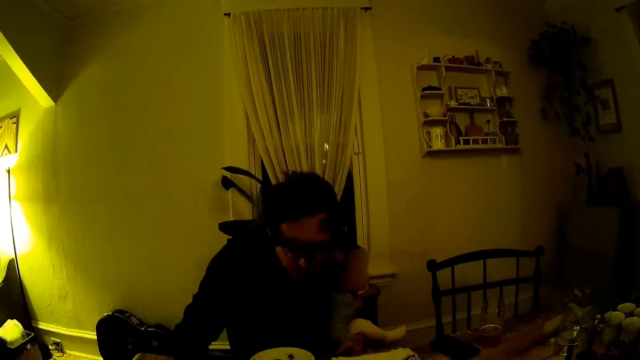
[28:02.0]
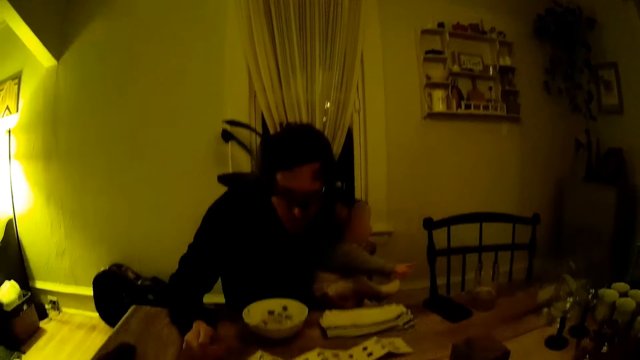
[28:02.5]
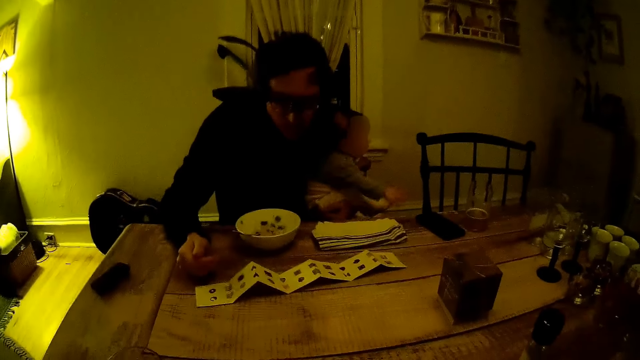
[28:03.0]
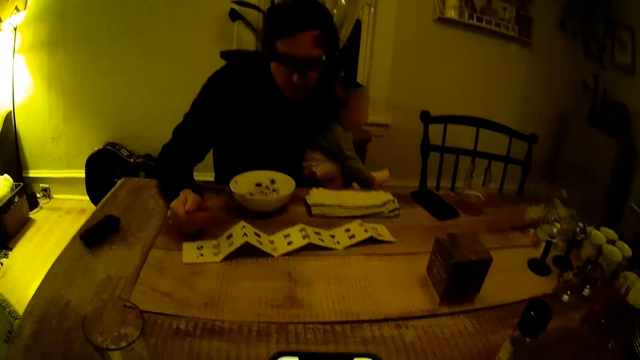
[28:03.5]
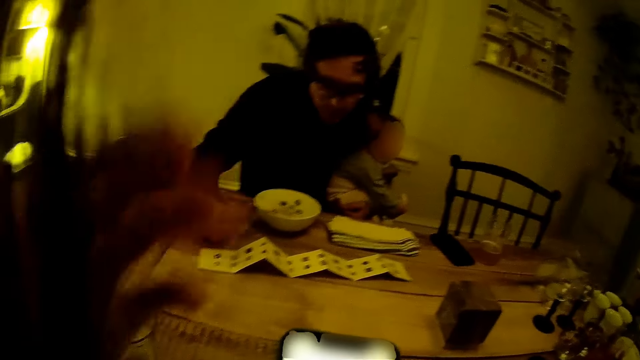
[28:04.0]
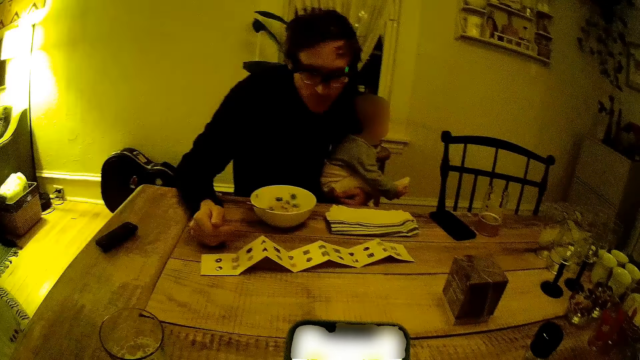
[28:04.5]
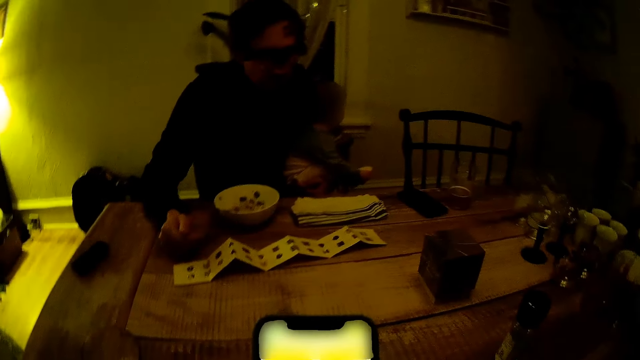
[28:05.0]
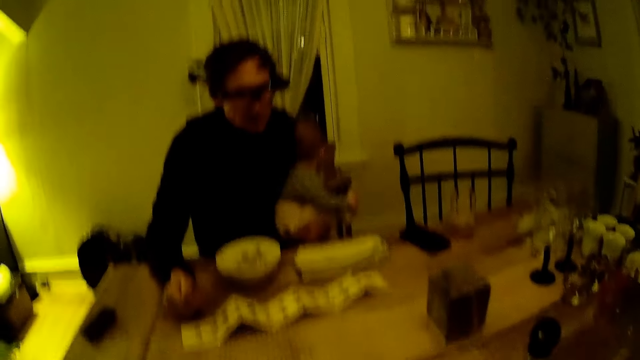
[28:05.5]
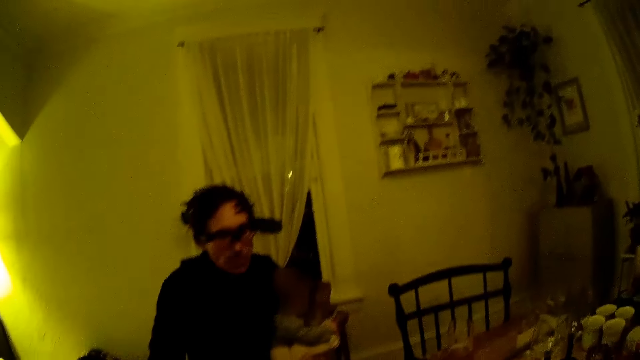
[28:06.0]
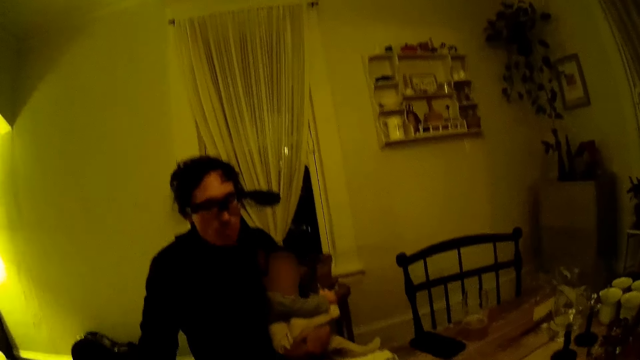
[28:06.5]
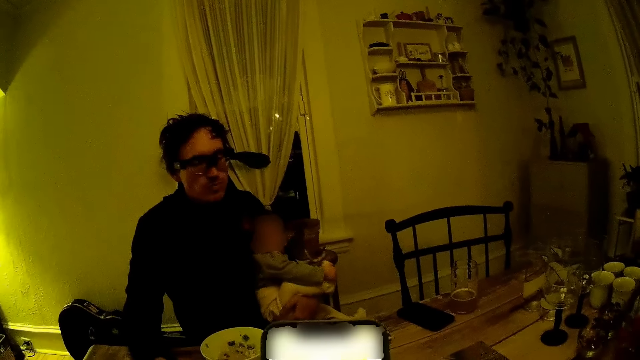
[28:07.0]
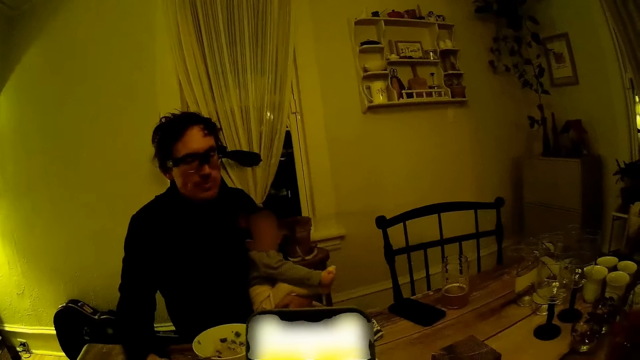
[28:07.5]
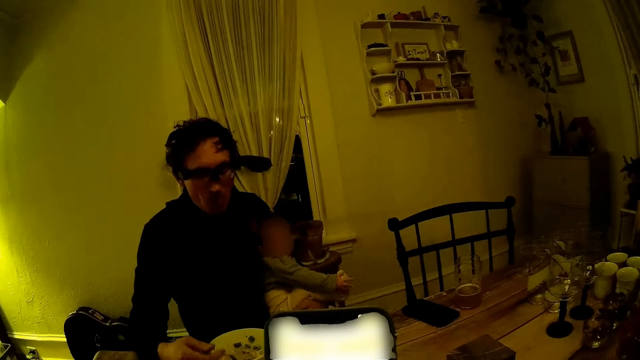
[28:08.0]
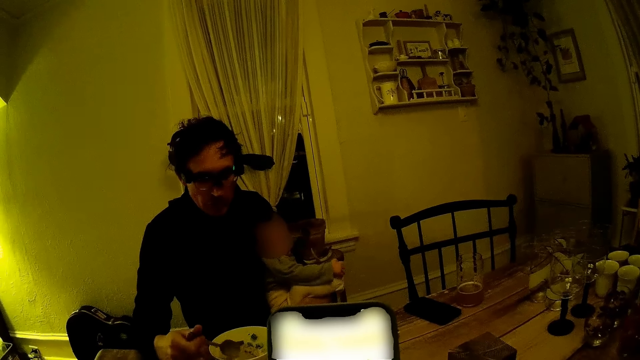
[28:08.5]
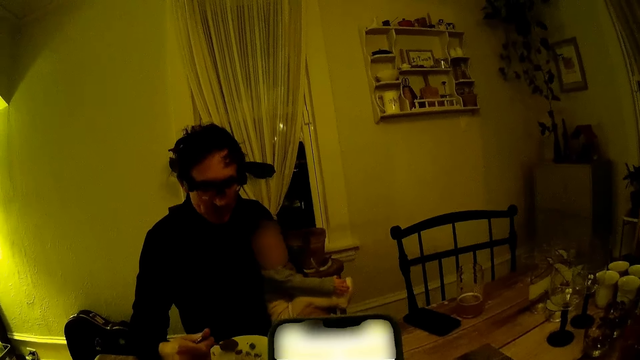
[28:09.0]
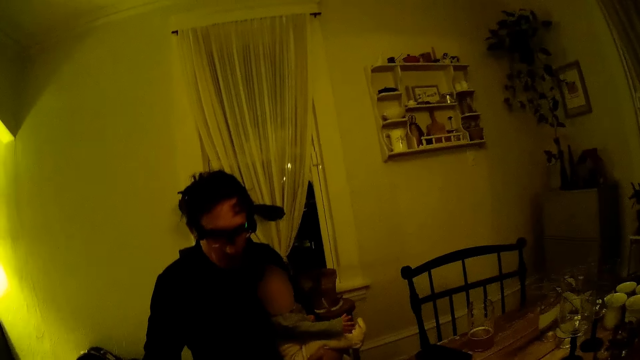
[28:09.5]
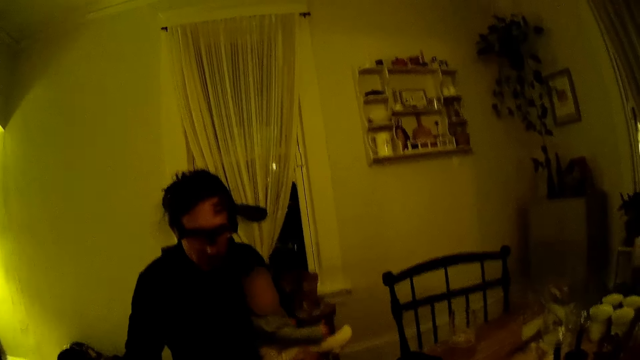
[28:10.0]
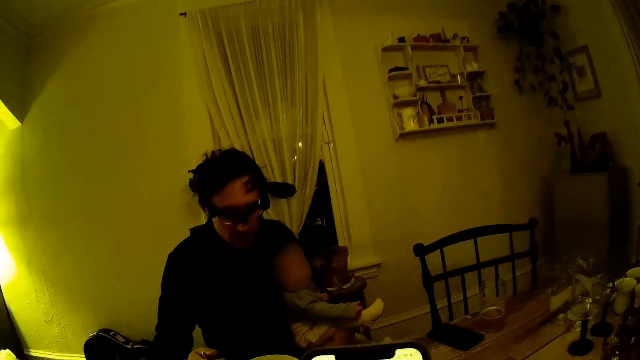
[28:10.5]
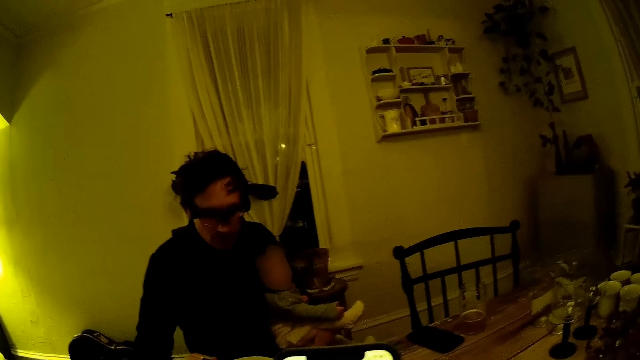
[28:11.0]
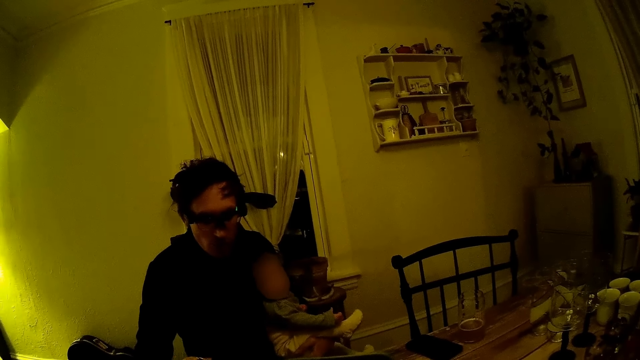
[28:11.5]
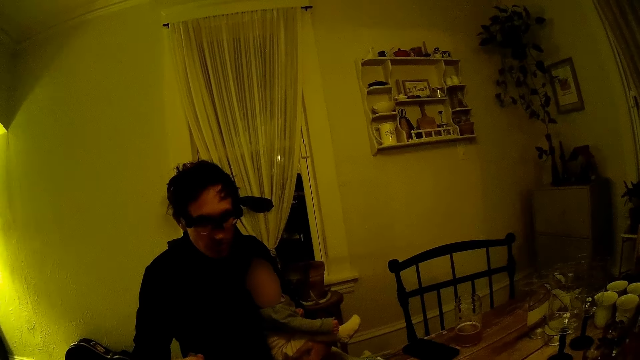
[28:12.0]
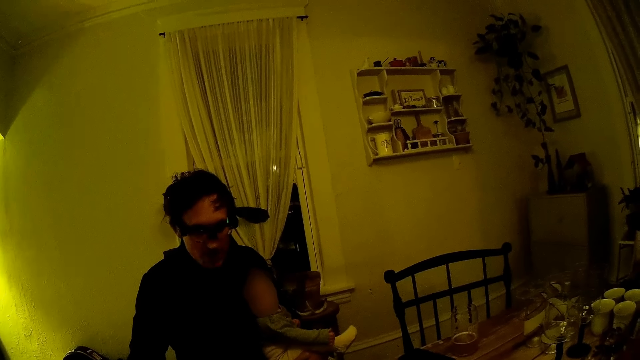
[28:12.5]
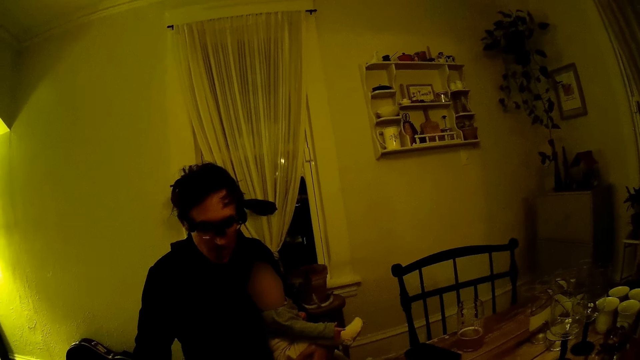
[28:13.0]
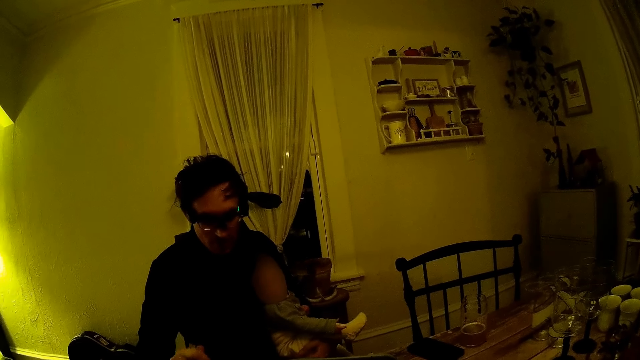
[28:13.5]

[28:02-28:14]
A man reads the manual. The camera wearer converses with the man in the apartment. She removes her hair from the camera view with her left hand. She talks to the man. She operates her phone. She stares at the man. She operates her phone. She talks to the man.

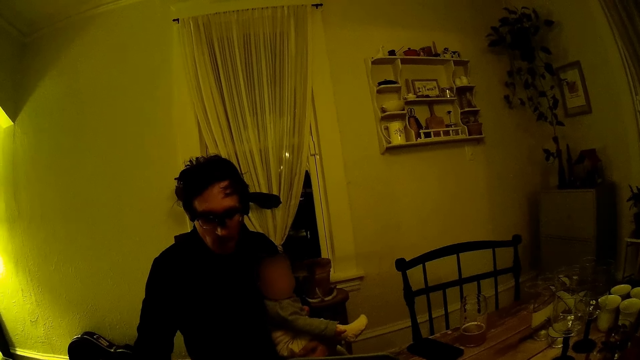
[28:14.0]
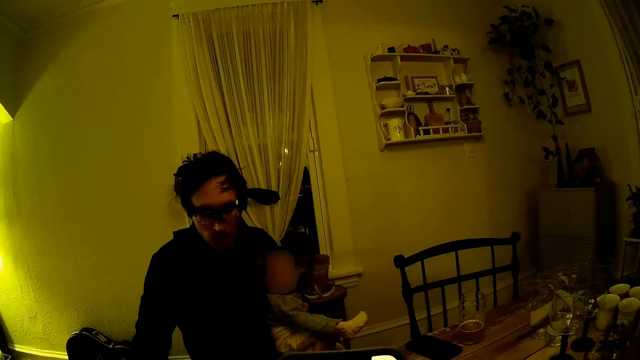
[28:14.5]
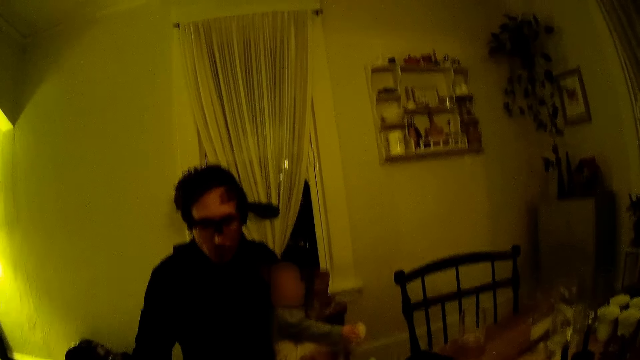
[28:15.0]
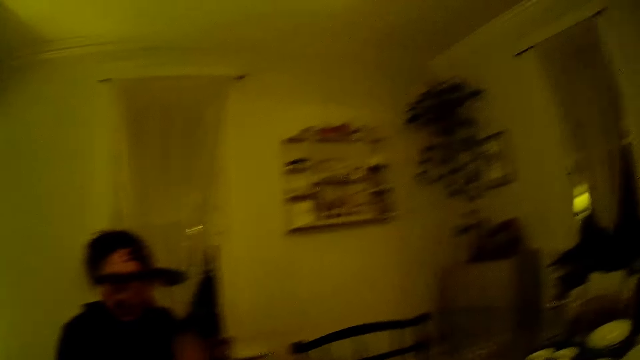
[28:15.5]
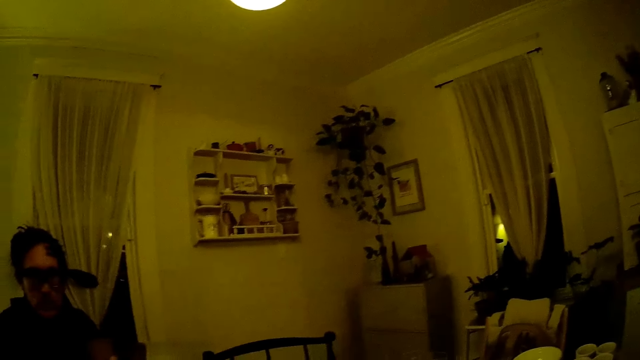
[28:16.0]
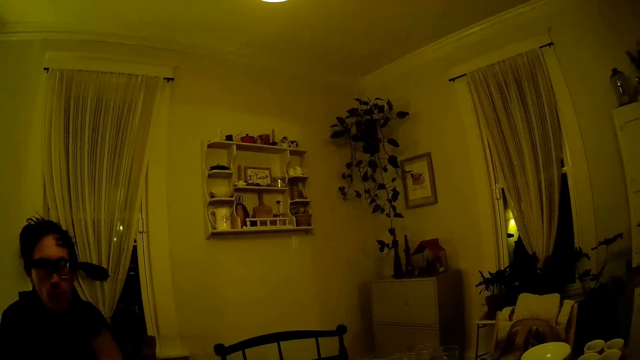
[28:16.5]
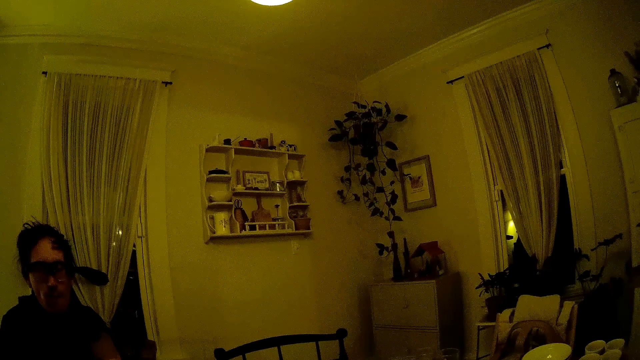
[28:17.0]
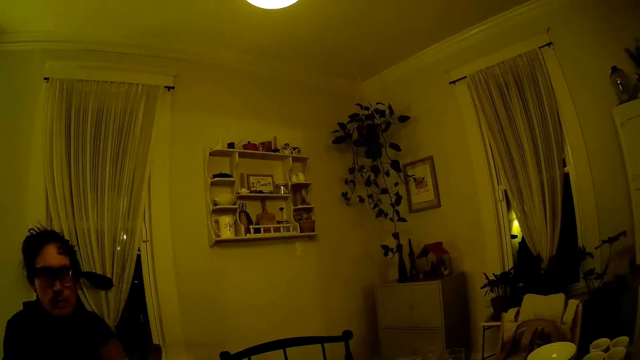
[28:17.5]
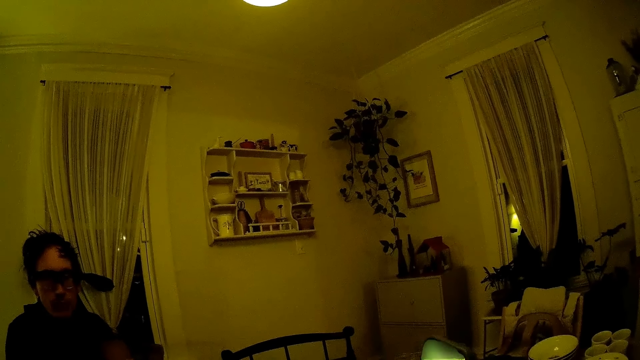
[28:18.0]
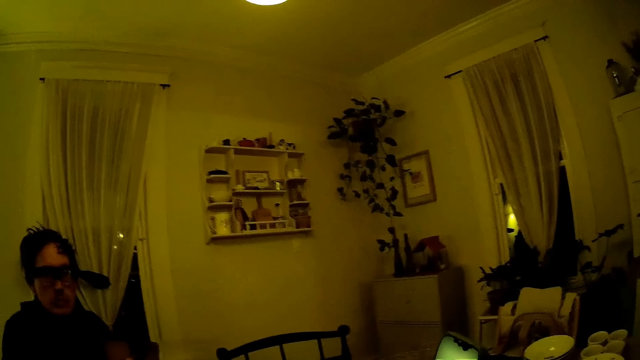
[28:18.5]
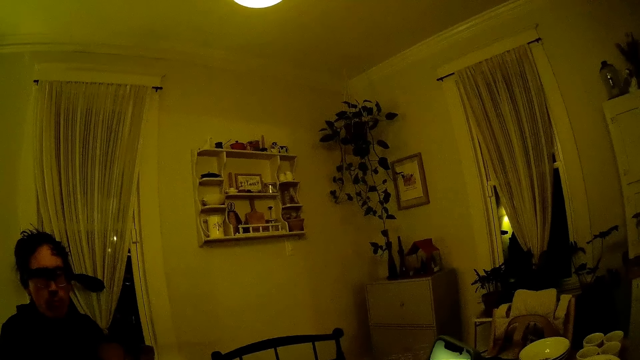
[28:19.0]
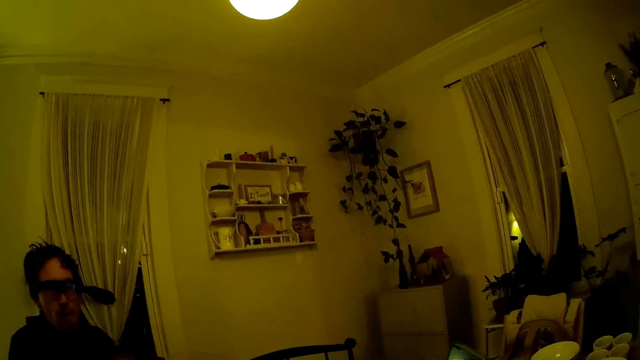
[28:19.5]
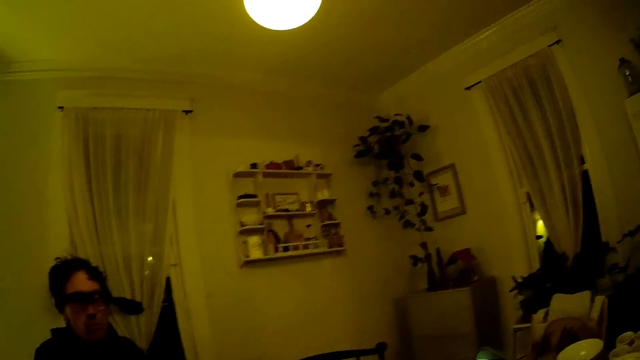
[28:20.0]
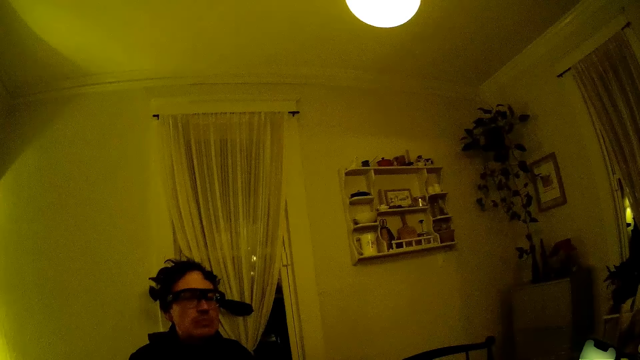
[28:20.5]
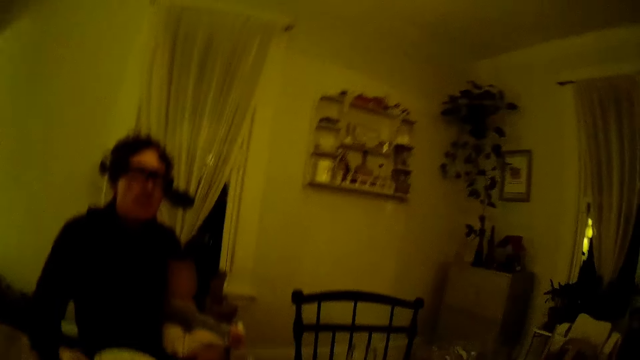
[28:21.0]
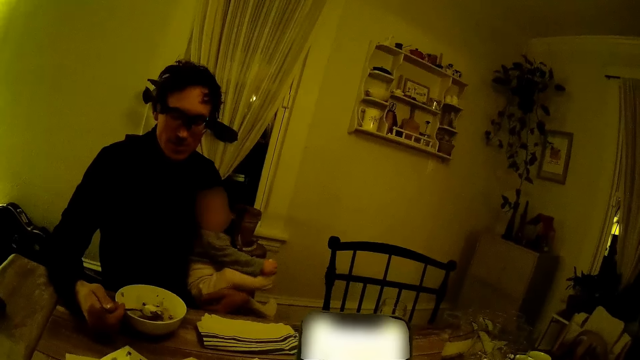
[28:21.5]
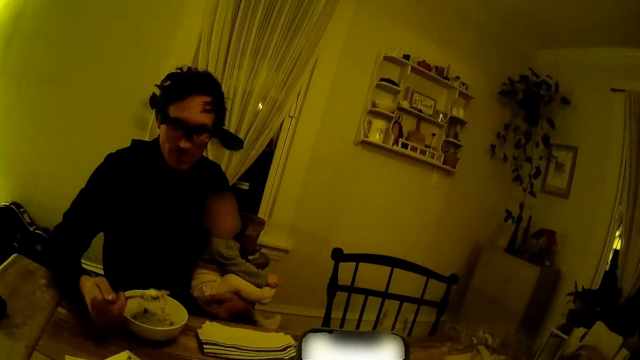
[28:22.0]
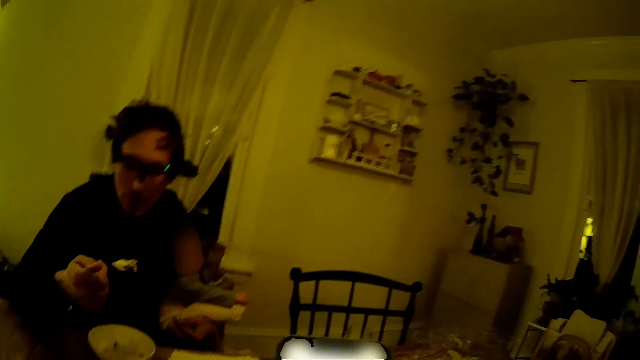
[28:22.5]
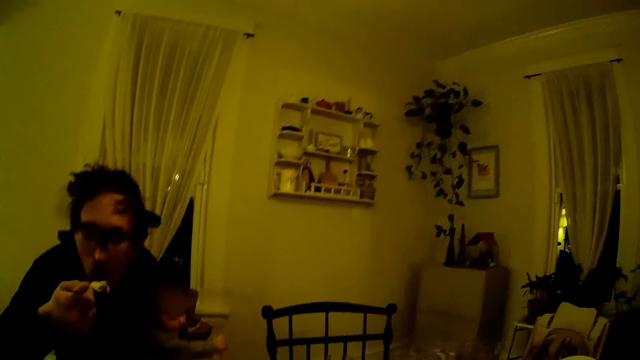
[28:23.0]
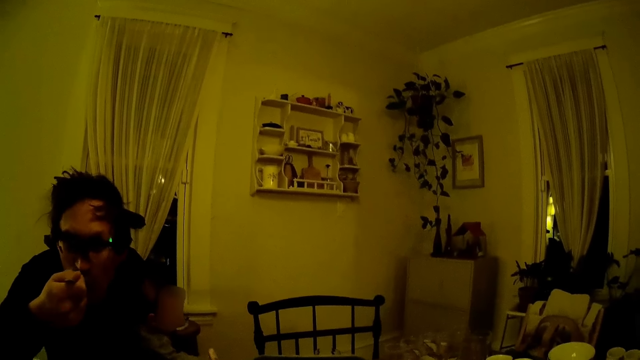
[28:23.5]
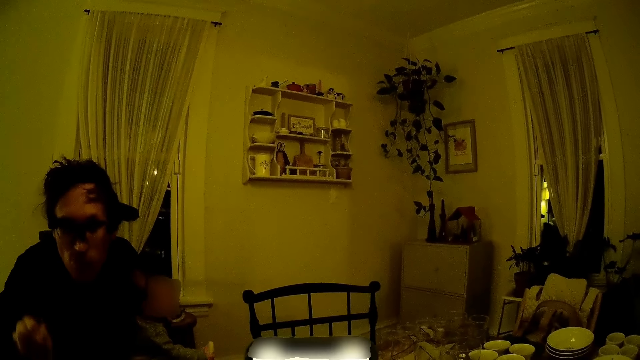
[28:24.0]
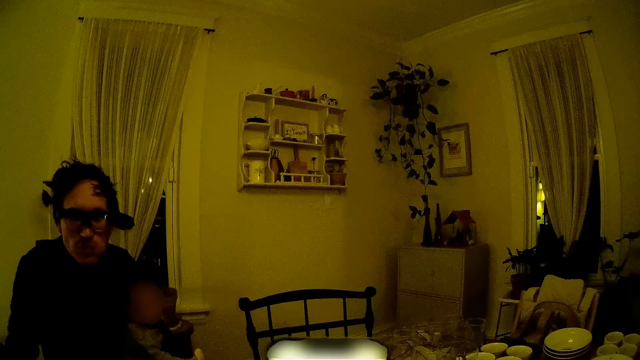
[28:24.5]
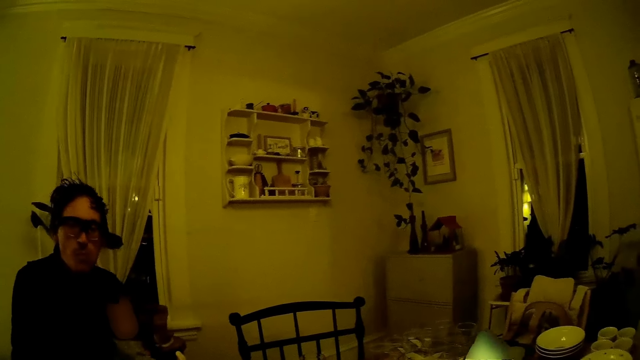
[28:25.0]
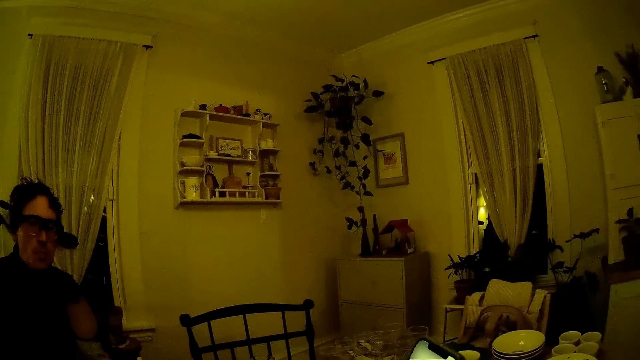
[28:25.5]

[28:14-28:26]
A man eats food from the spoon. The camera wearer talks to the man.
